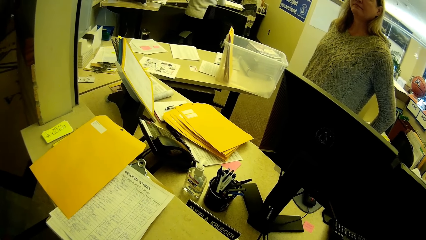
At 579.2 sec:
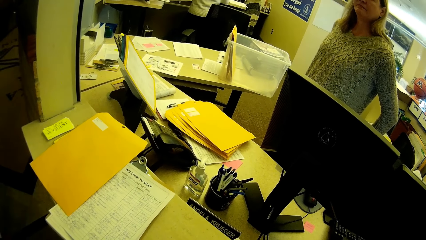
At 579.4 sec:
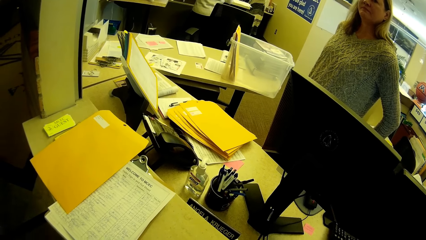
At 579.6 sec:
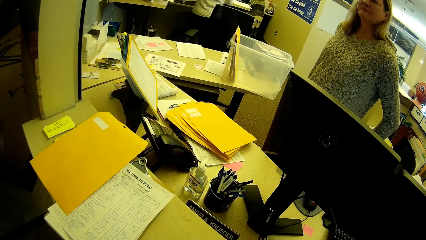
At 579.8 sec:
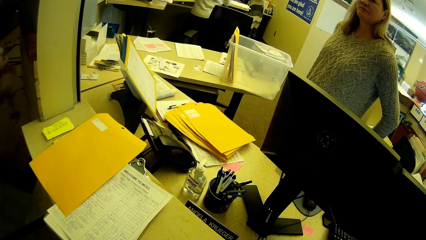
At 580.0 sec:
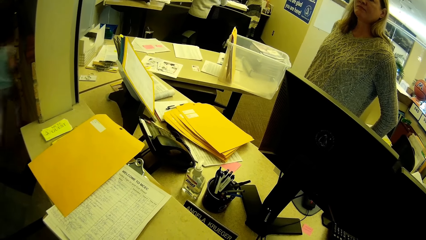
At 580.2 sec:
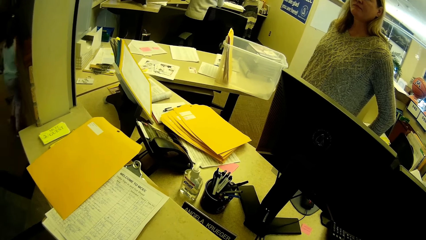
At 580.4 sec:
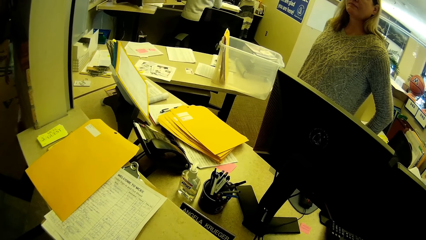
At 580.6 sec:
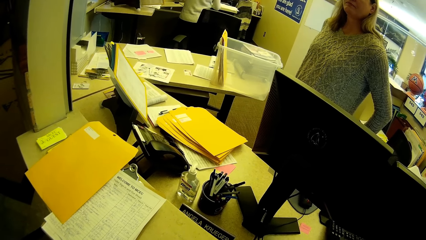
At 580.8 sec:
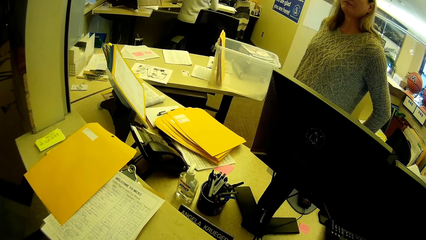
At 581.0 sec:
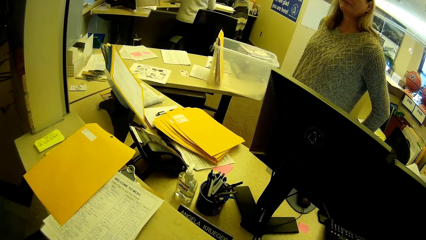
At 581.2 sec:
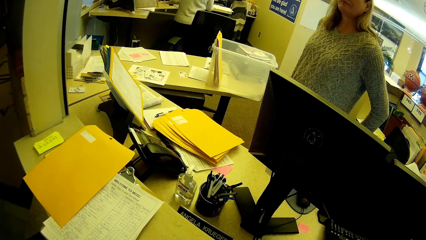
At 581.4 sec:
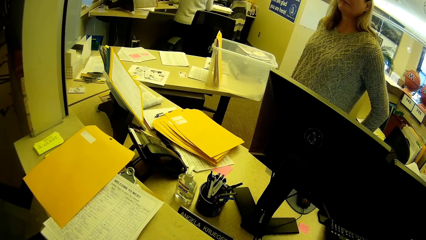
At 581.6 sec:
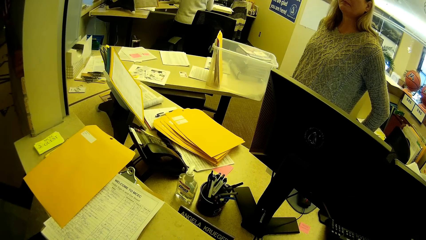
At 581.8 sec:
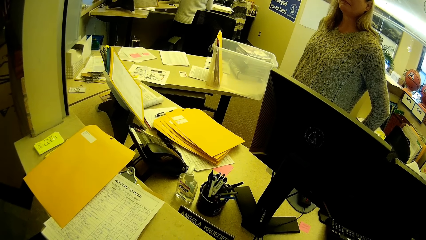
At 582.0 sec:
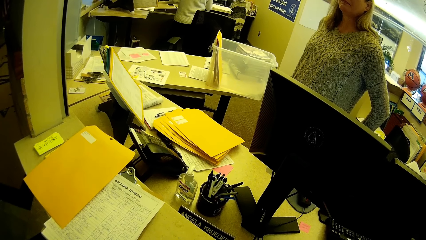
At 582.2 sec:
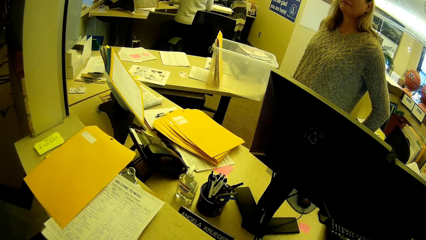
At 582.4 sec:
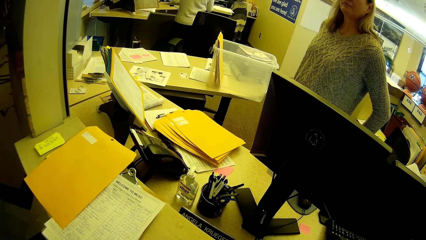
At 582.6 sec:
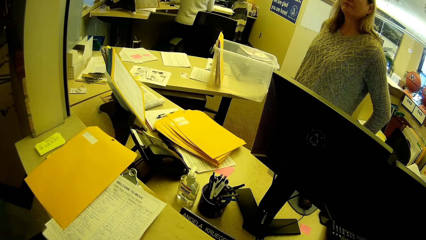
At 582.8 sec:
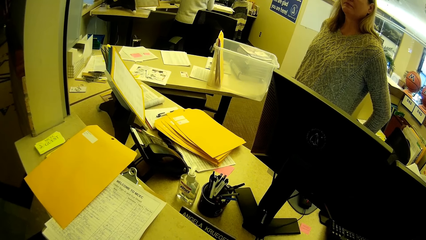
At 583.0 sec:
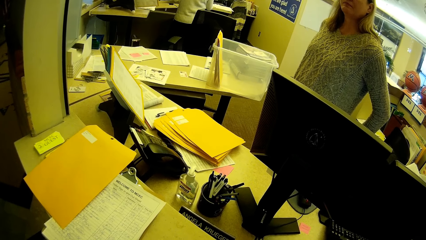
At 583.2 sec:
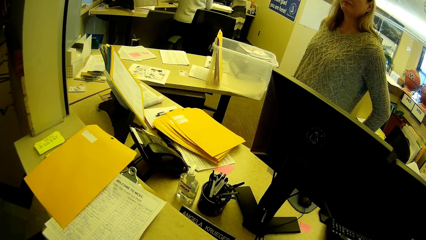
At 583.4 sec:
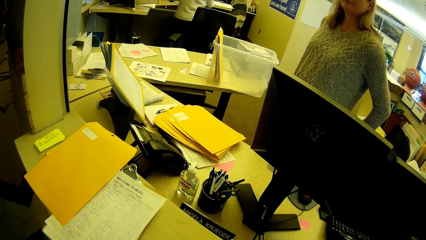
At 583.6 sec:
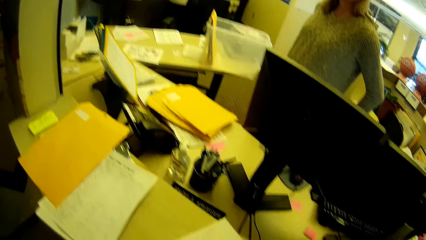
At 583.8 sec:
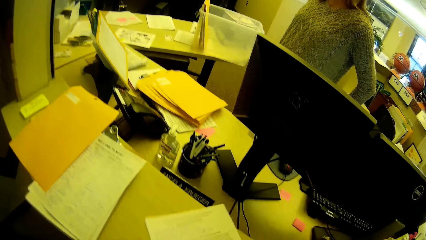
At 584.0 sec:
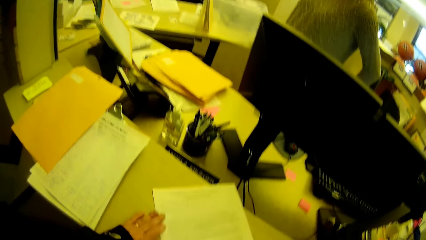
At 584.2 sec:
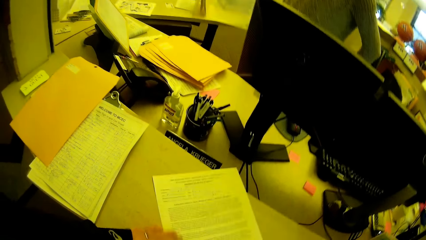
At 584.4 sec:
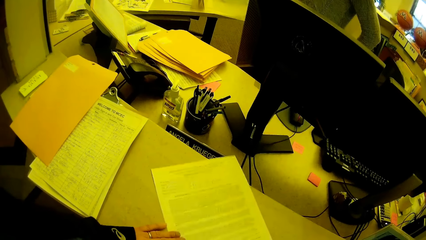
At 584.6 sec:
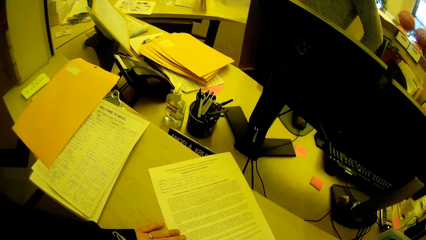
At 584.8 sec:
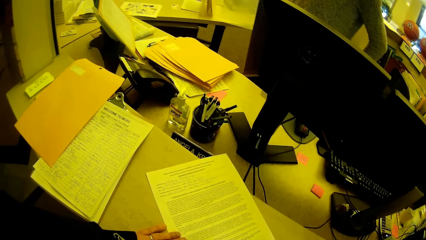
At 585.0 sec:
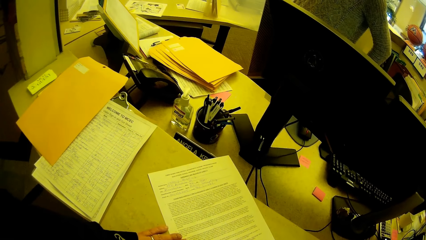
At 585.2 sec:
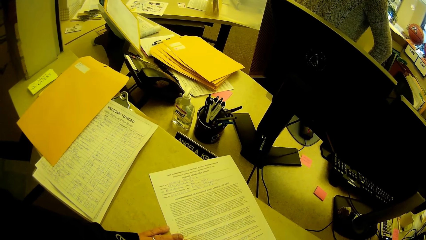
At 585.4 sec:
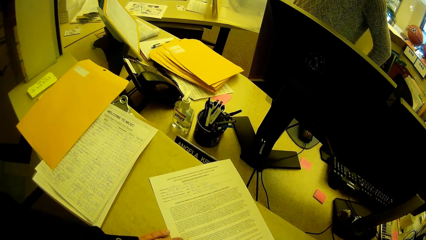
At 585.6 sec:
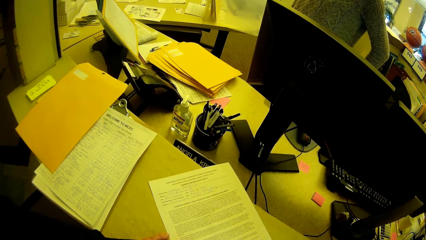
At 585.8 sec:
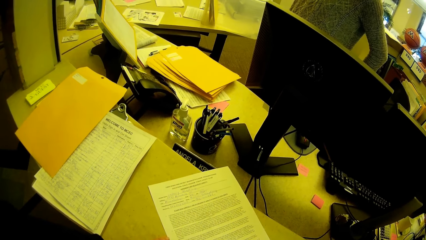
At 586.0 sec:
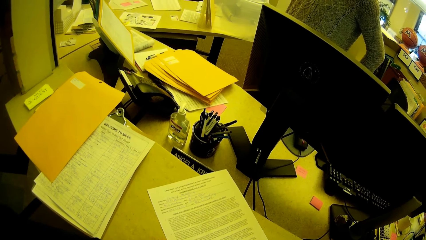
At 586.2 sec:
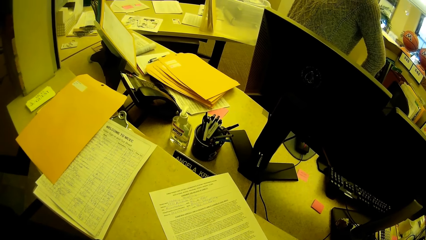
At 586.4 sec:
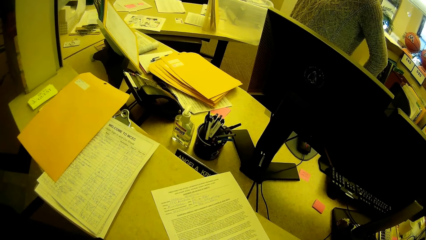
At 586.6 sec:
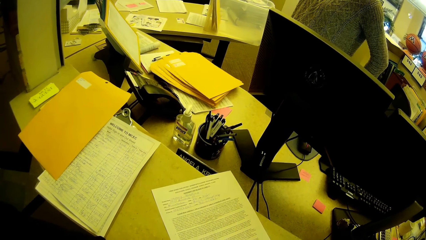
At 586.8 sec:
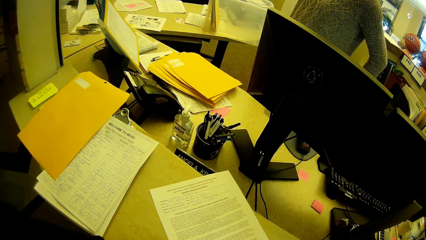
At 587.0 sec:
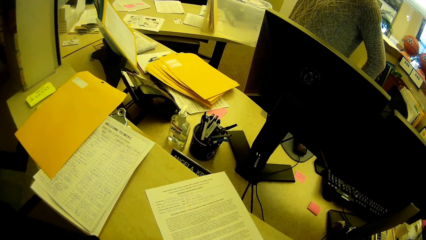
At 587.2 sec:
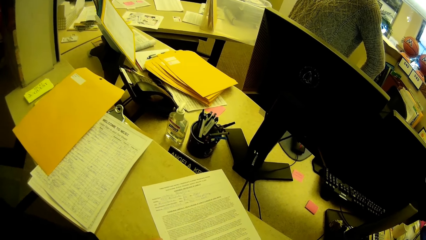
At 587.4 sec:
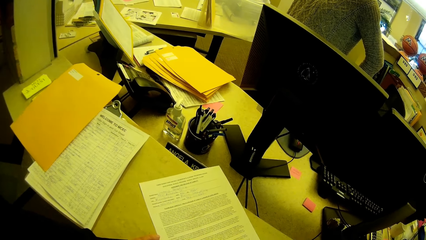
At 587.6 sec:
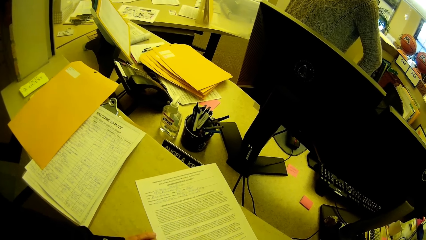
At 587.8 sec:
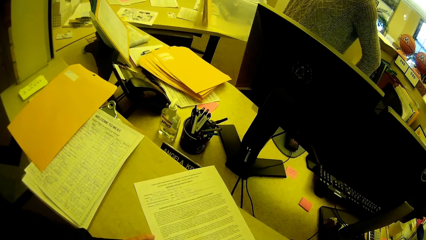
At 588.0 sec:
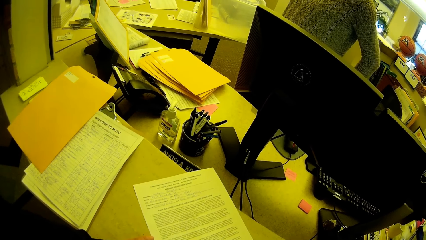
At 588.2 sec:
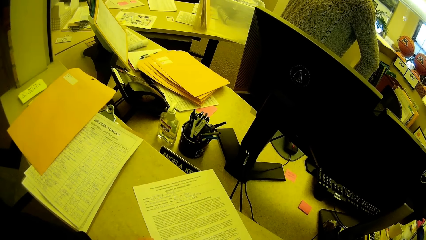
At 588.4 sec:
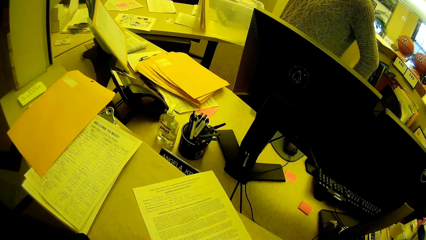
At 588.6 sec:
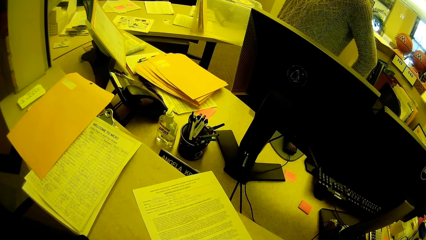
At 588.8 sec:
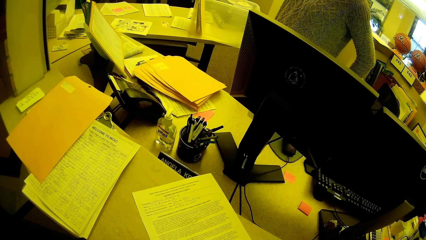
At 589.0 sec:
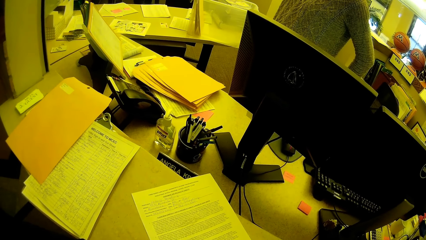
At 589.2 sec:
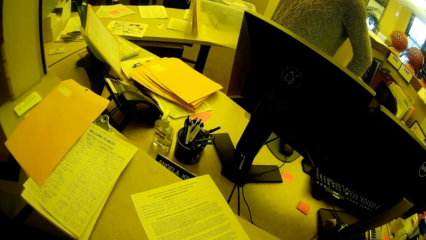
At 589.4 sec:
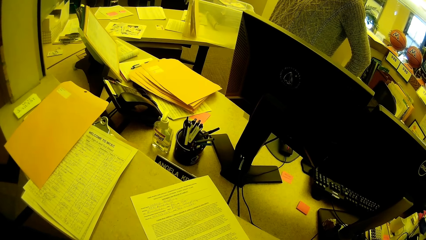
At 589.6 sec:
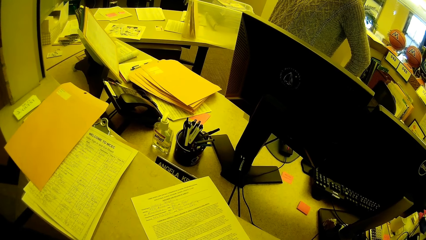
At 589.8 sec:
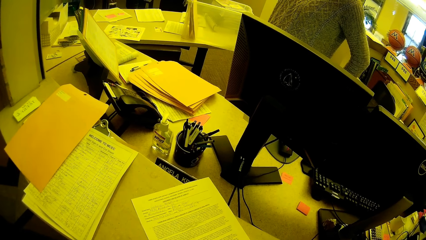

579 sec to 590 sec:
The camera wearer pulls a paper on top of the desk. They are writing on the papers.

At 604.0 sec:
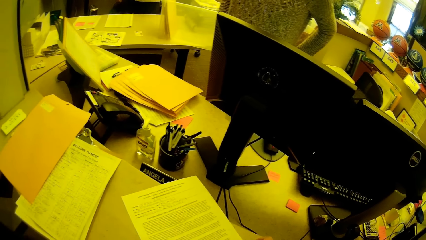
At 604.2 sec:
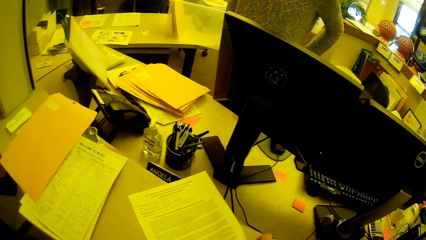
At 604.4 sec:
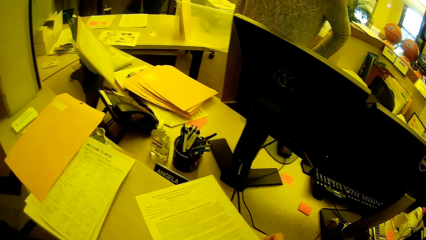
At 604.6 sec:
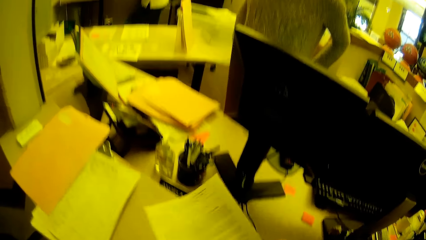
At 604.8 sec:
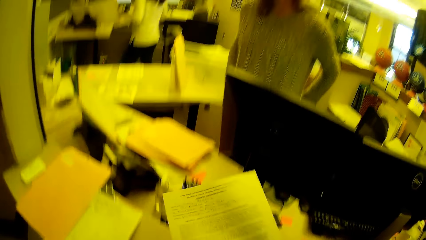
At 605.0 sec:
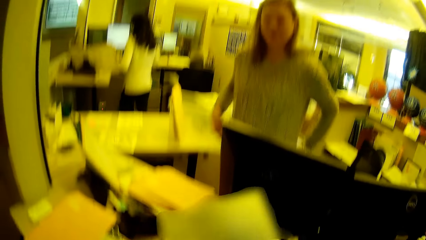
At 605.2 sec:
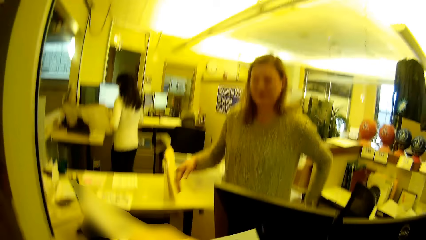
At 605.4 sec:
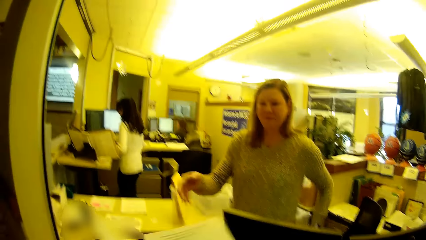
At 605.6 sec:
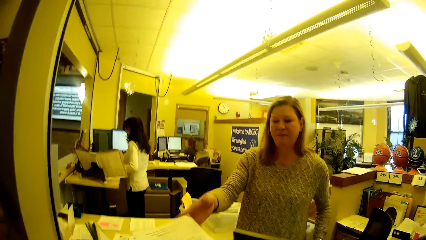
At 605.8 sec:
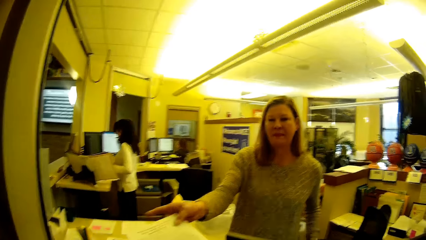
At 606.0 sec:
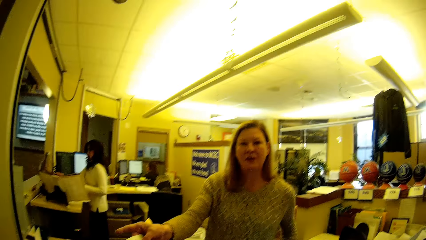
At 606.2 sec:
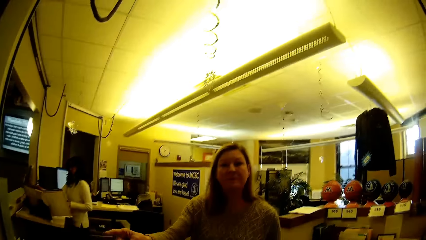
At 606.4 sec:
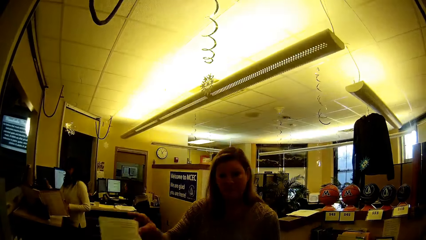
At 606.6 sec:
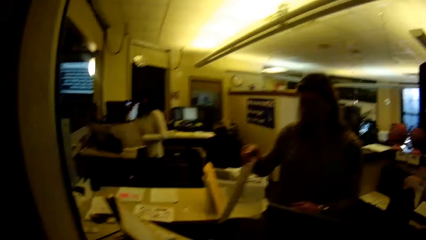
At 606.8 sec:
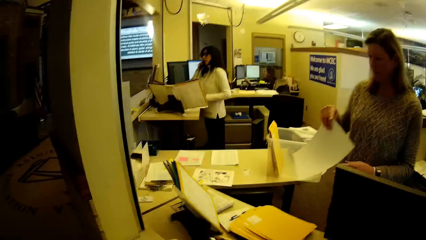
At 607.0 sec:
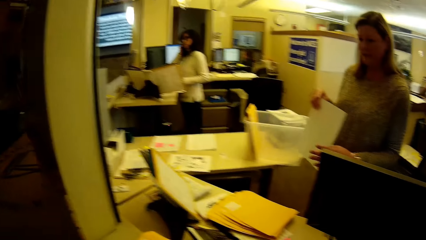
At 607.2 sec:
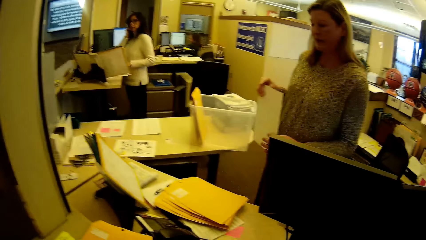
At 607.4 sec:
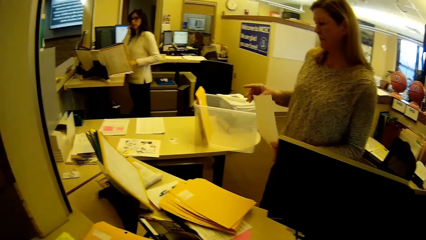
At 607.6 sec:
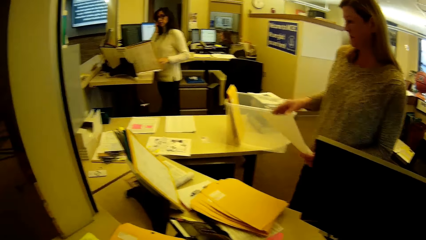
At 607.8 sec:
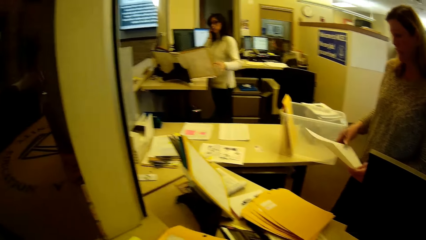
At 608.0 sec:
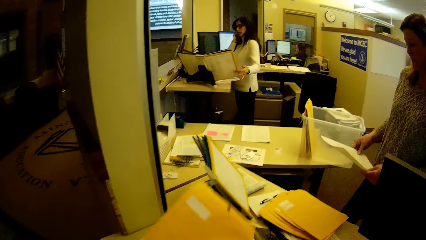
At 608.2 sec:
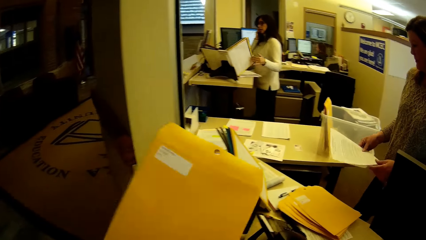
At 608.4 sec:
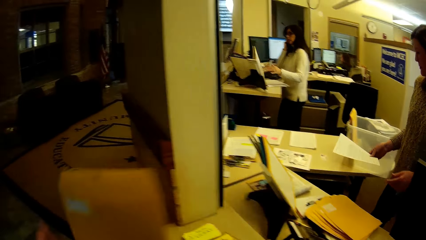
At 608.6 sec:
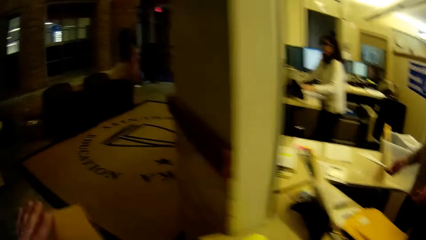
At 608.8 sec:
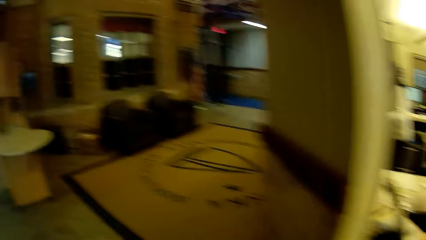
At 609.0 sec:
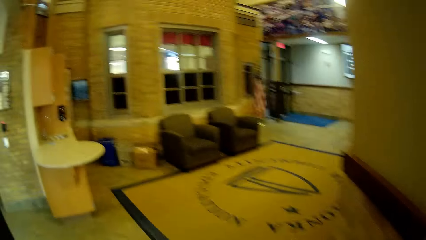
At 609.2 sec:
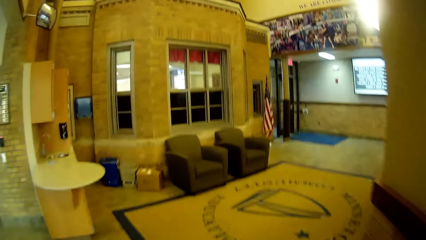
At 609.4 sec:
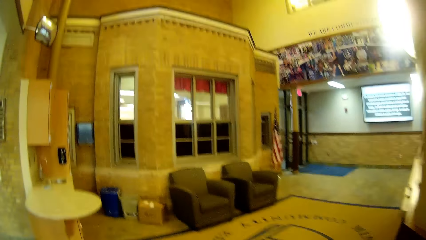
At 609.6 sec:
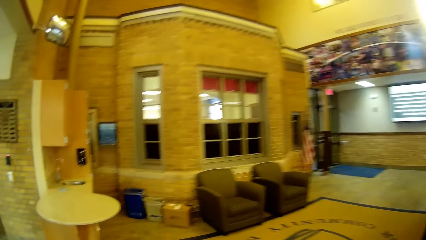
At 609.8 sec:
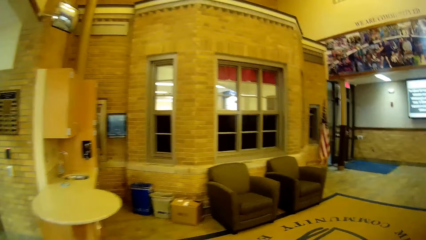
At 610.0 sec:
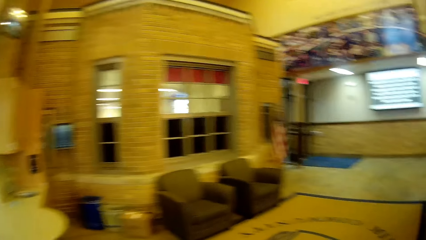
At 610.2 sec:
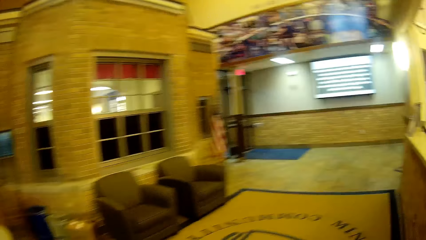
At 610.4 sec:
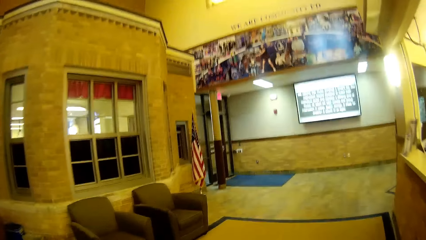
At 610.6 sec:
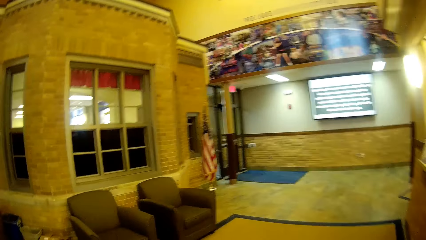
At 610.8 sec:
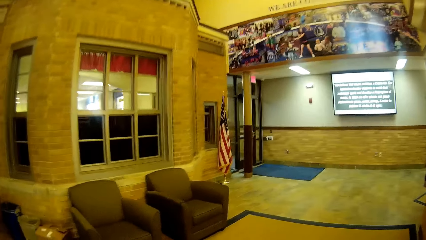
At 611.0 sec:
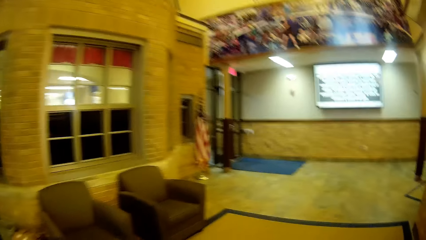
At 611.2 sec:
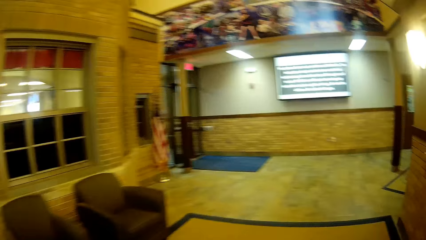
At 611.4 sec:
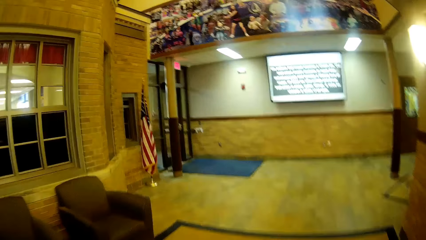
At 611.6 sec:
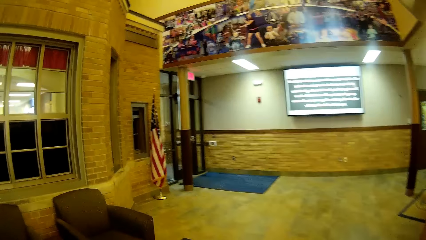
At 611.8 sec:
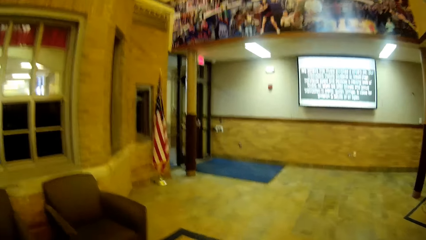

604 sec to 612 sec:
The camera wearer lifts the piece of paper. They hand over the paper to a woman. The woman holds the paper. The camera wearer holds the envelope. The woman puts the piece of paper on the other side of the desk. The camera wearer walks around the office with the envelope.
